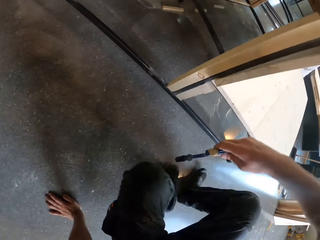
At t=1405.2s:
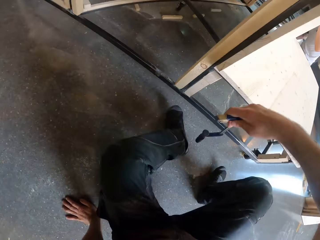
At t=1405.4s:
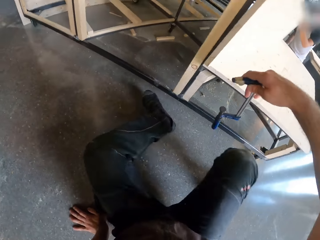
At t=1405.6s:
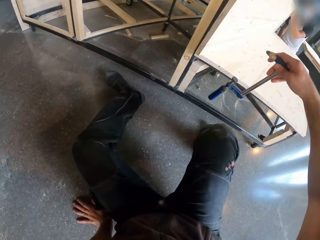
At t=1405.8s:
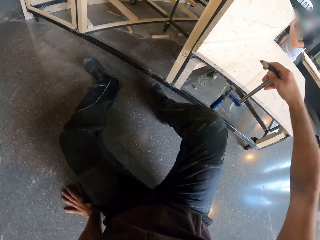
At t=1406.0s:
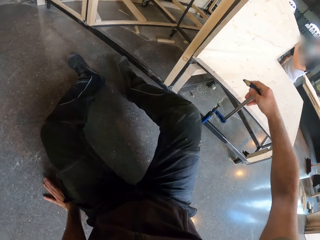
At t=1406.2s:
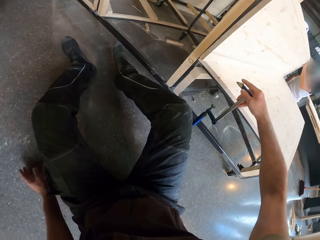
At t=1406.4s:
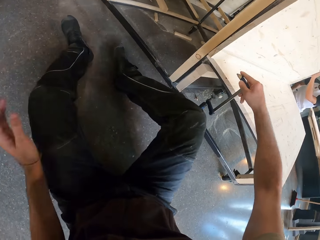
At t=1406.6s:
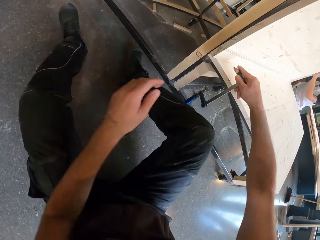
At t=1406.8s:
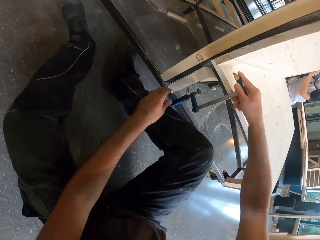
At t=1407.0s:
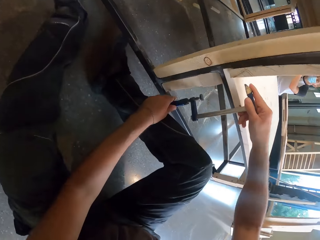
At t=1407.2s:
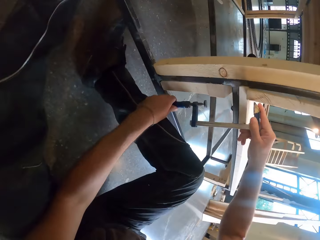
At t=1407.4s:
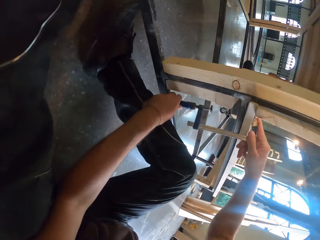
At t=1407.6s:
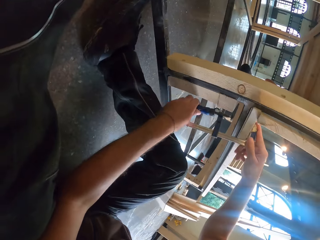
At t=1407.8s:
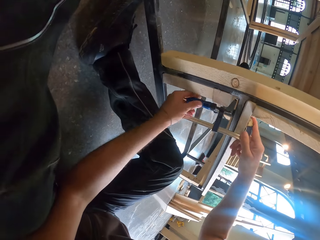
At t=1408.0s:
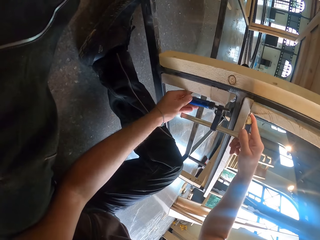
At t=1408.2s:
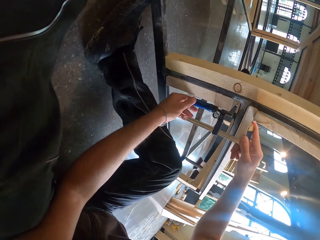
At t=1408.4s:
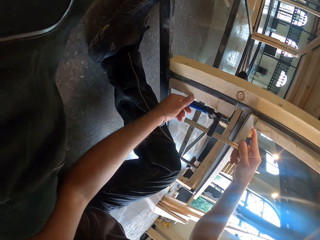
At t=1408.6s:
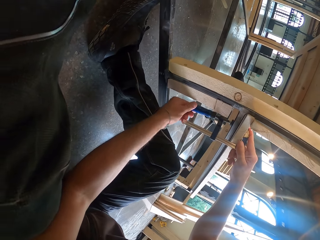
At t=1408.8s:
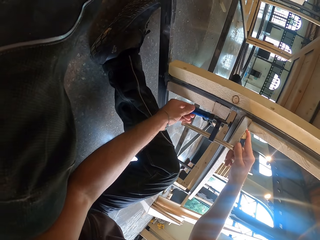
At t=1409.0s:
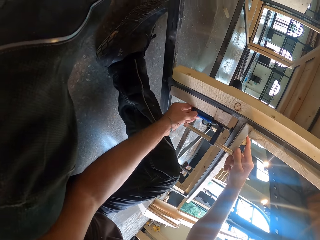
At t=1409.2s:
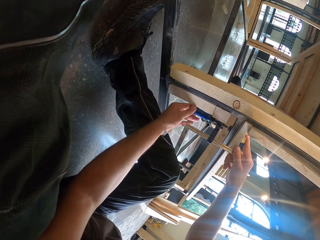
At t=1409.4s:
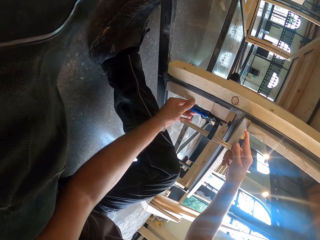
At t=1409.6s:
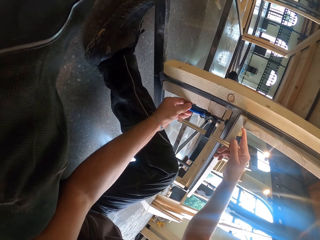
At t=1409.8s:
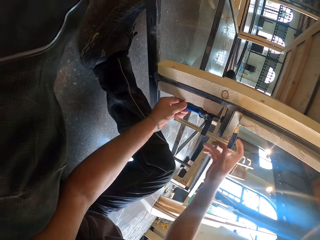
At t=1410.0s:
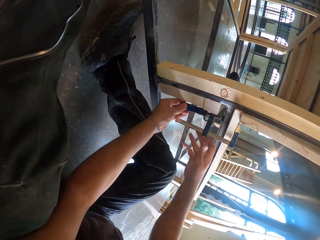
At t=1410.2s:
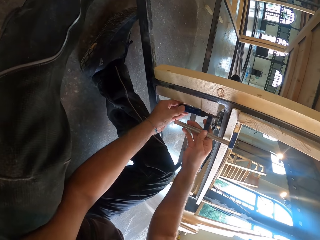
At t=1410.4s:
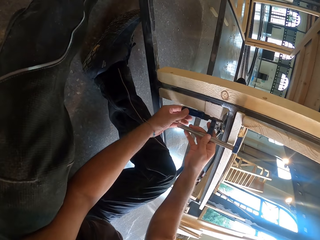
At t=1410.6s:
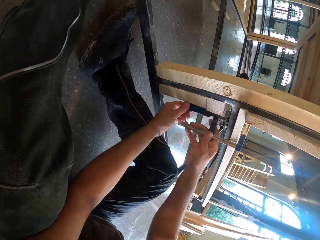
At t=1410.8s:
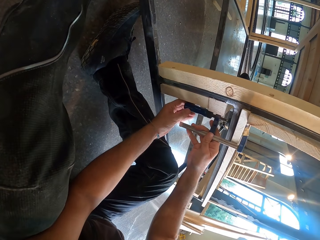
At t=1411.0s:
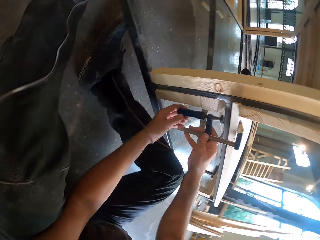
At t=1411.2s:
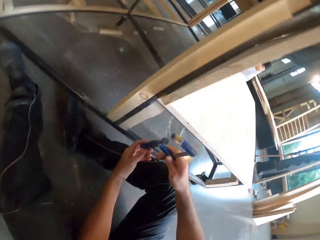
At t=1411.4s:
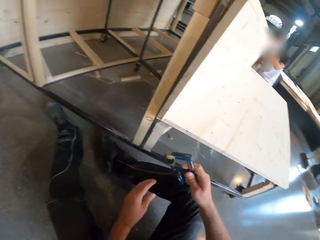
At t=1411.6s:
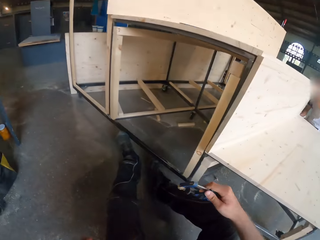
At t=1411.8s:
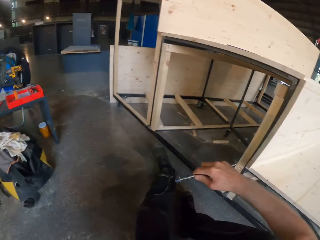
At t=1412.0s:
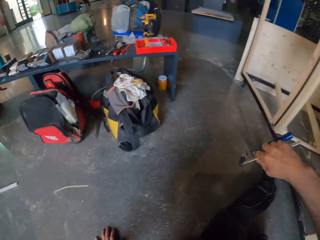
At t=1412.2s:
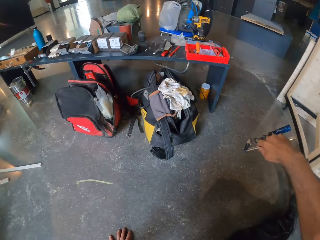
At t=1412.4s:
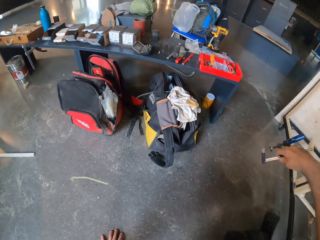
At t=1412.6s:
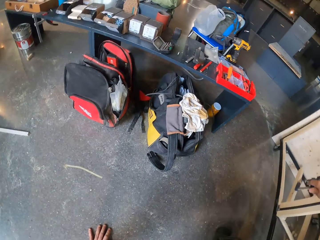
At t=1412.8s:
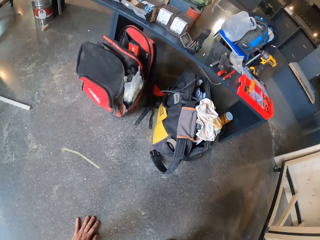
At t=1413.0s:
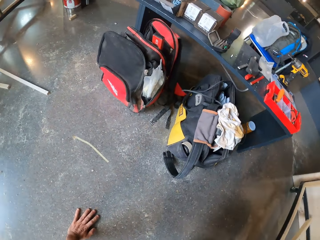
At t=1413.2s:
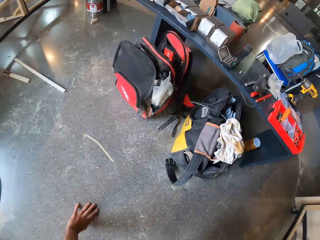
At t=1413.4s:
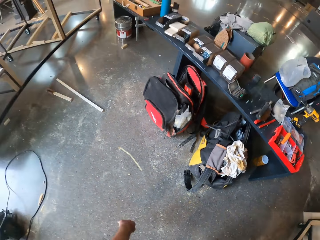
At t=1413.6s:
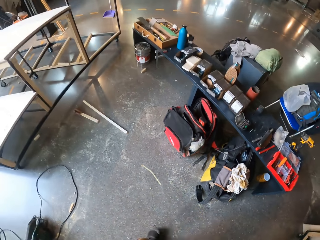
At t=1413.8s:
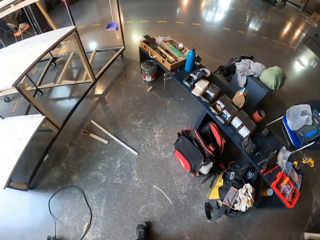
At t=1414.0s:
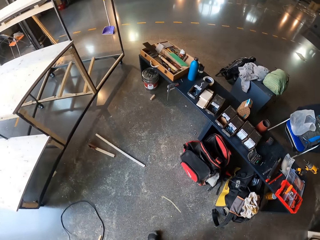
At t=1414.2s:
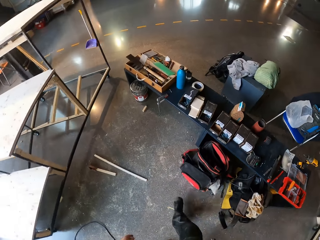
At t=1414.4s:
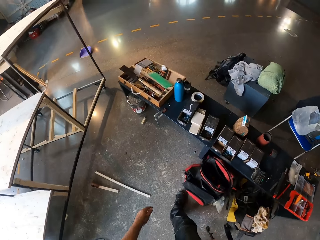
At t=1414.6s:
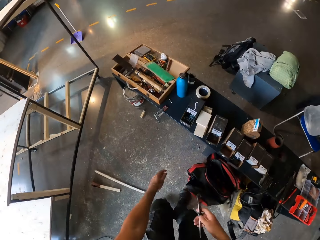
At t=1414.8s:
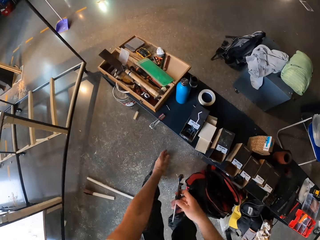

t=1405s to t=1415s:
The camera wearer sits on the floor. He attaches the wood clamp to the bench with both hands. He removes the clamp from the bench with both hands. He stands and walks towards the work table.

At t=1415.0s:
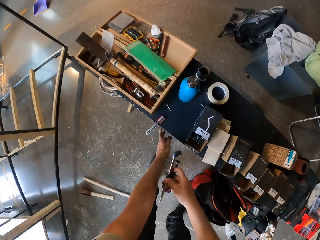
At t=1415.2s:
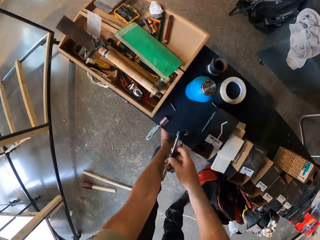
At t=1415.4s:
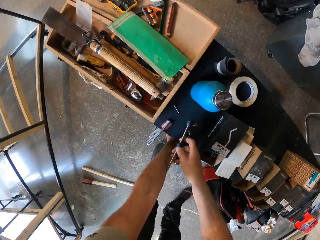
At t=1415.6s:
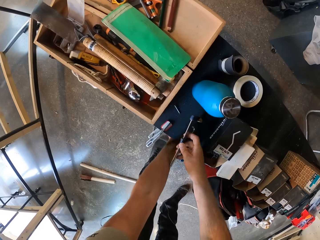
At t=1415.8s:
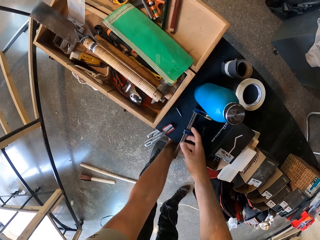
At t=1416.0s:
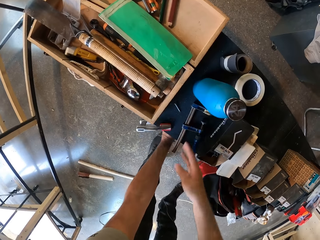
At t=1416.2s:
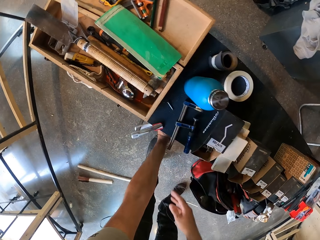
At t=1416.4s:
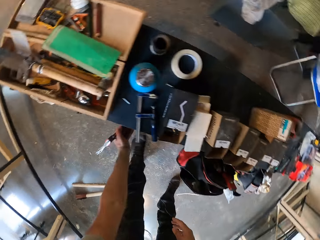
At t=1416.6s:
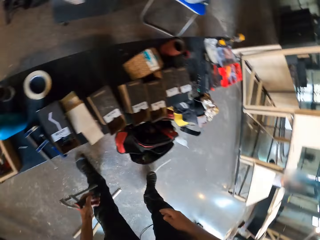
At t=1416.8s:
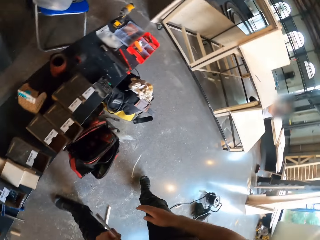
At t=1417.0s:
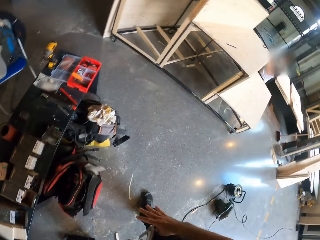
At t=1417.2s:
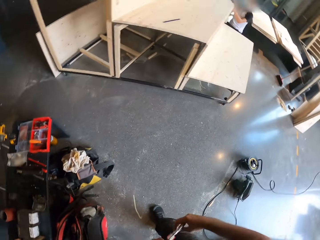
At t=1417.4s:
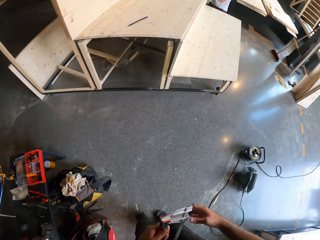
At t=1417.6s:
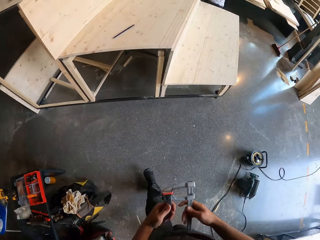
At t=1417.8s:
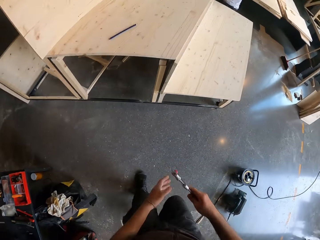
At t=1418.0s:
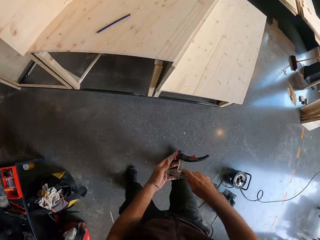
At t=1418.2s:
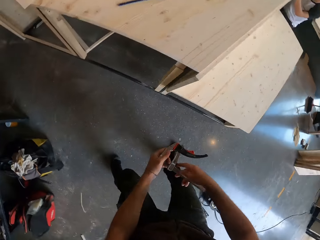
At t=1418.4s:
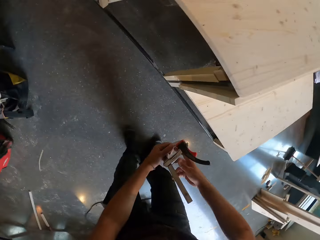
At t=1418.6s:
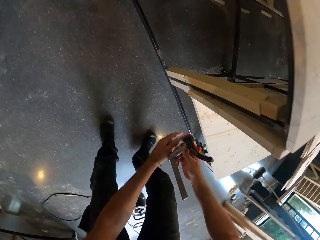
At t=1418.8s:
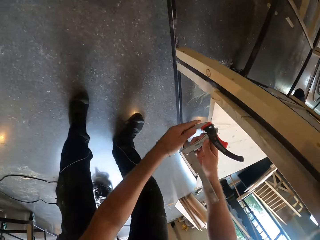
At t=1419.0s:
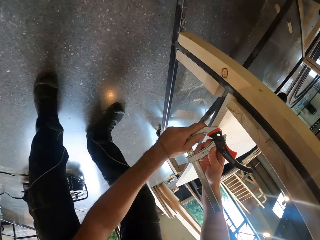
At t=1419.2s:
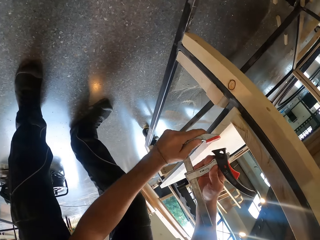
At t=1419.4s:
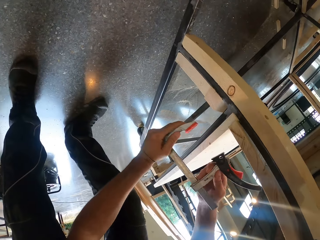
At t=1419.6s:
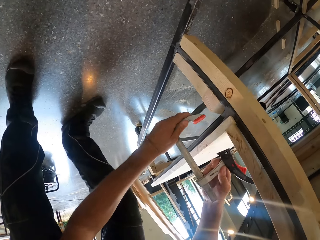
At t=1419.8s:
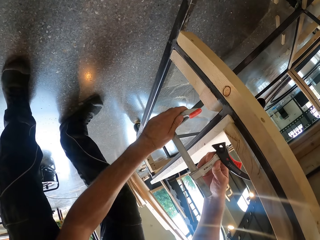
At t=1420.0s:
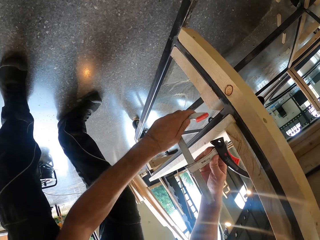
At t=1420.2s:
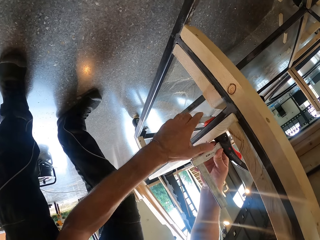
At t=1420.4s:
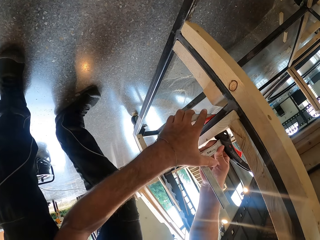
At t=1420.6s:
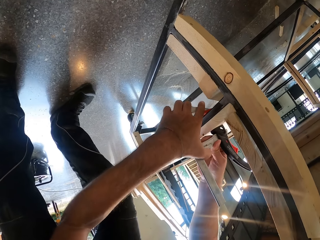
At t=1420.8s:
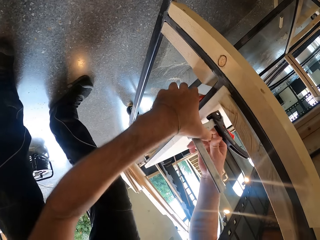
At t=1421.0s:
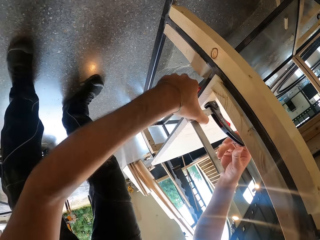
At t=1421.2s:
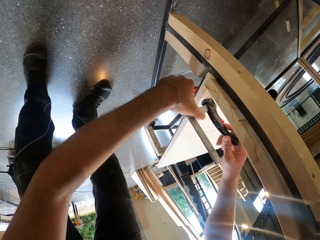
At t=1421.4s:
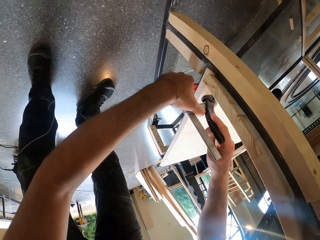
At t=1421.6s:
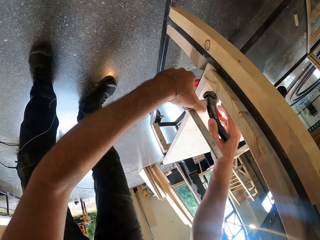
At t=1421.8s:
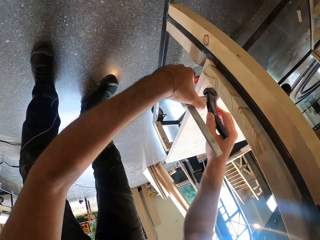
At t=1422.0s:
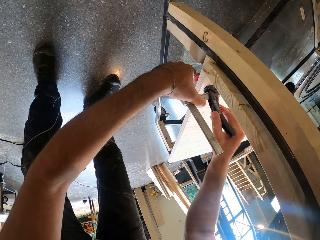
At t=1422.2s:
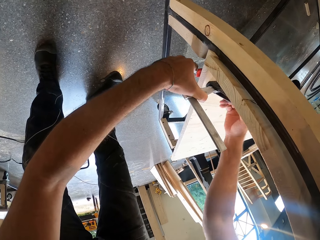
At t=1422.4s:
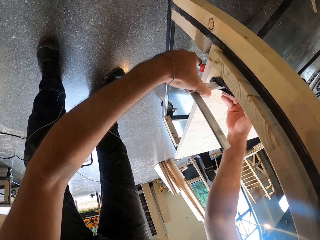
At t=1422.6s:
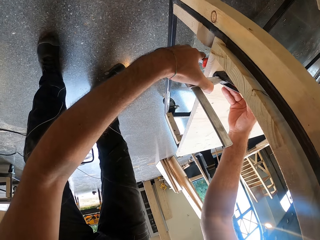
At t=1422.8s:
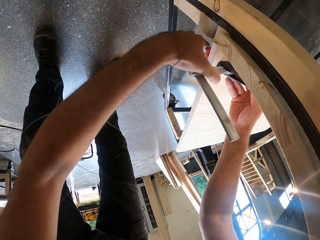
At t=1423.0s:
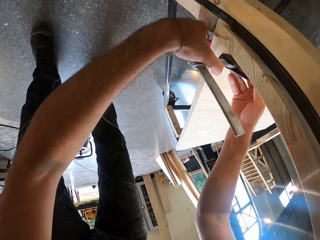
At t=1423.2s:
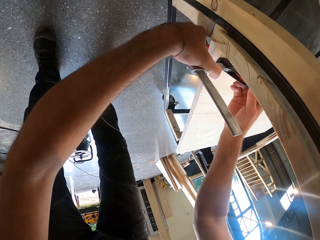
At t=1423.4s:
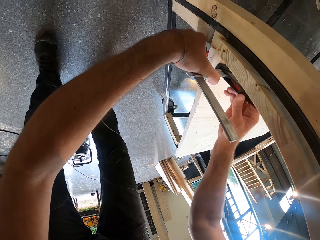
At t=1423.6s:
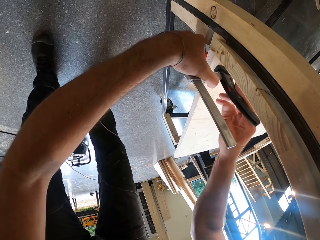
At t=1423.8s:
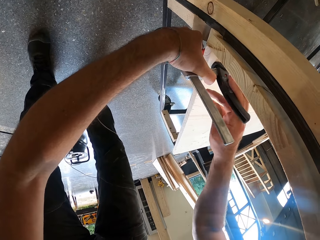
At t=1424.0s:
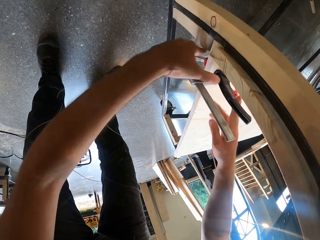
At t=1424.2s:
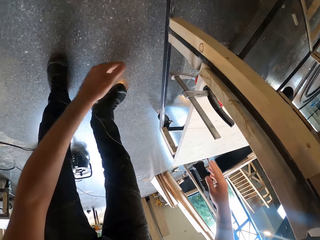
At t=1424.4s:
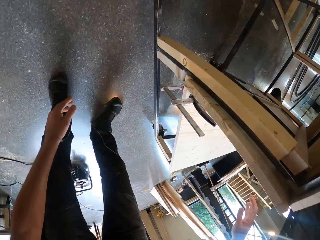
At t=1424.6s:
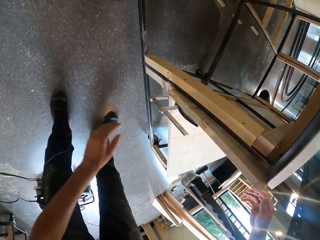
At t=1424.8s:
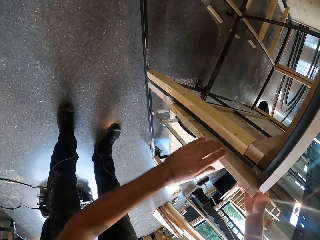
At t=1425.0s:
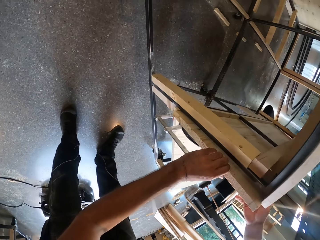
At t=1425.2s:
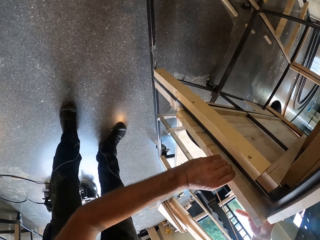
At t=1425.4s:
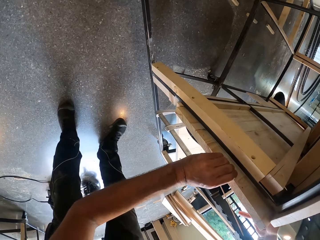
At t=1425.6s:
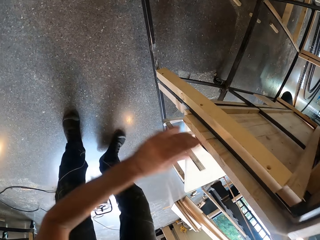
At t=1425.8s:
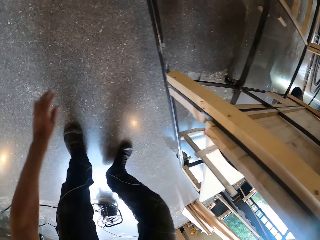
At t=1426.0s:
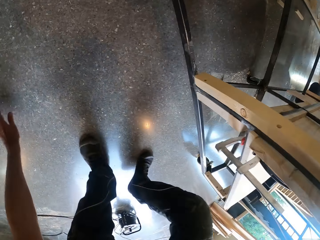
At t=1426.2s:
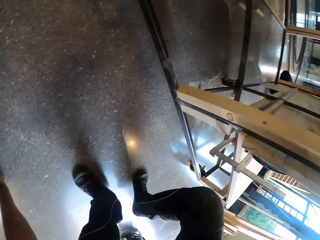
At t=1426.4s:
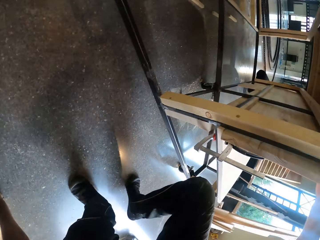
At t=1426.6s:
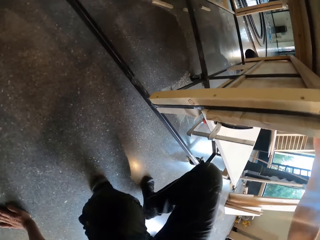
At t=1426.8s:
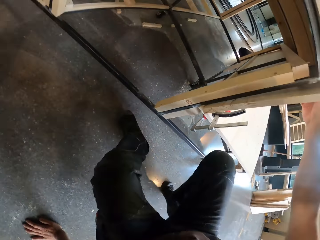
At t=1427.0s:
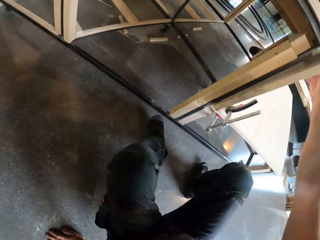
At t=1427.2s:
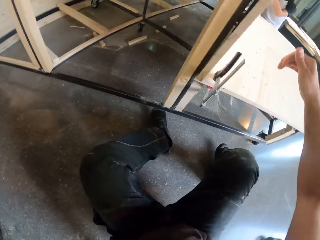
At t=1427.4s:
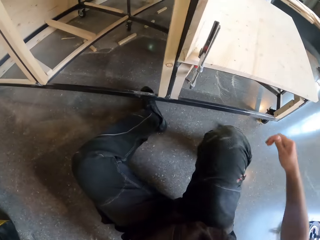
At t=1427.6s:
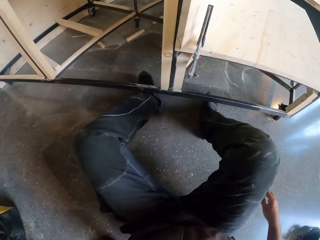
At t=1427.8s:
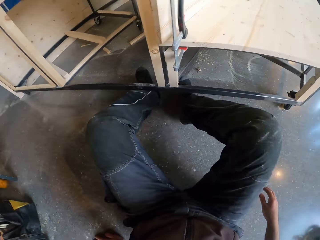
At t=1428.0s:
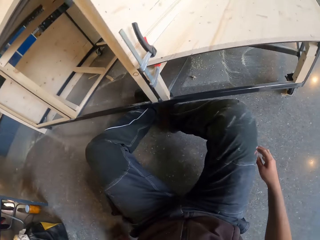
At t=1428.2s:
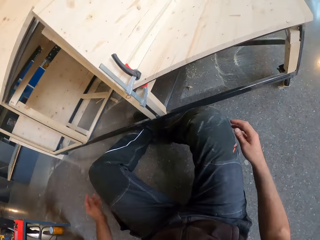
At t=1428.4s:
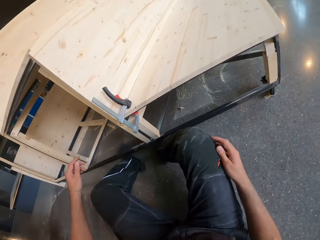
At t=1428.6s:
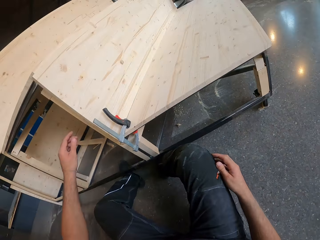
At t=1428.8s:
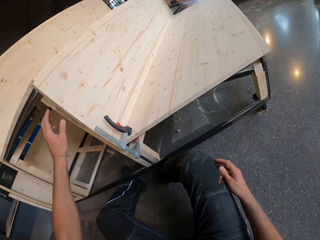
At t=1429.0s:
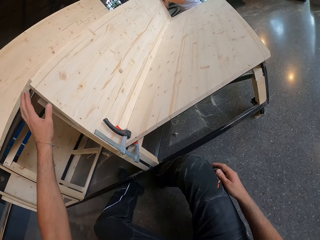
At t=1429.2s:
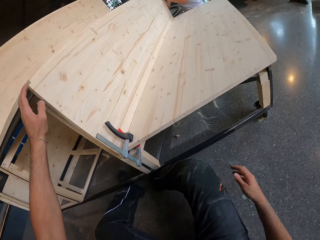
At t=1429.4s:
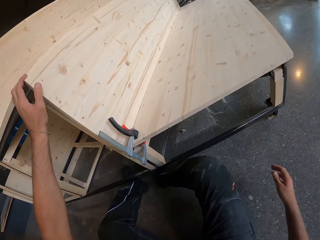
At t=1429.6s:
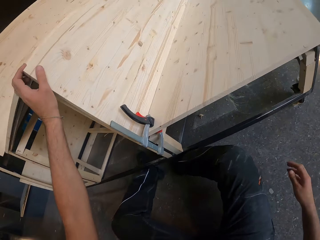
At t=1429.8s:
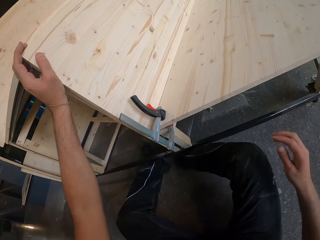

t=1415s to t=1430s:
The camera wearer drops the clamp on the bench with his right hand. He picks a wood clamp from the bench with his left hand. He holds the wood clamp with his right hand. He passes the clamp from his left to right hand. He walks towards the structure. He attaches the clamp to the bench with both hands. He opens the wood clamp. He holds the bench with both hands. He adjusts a wood on the structure. He sits.
